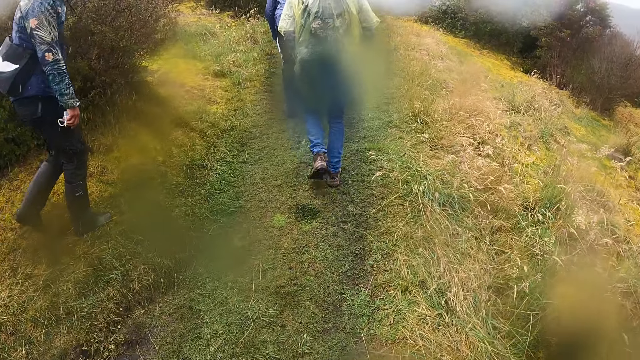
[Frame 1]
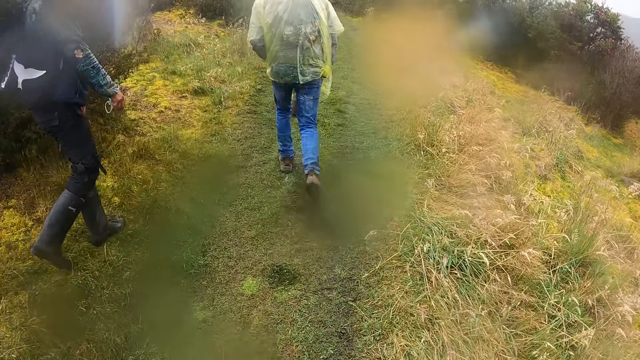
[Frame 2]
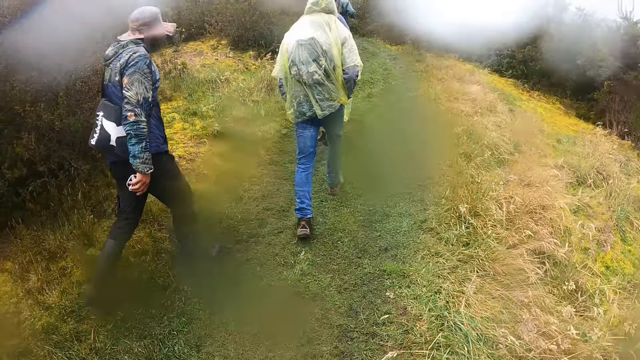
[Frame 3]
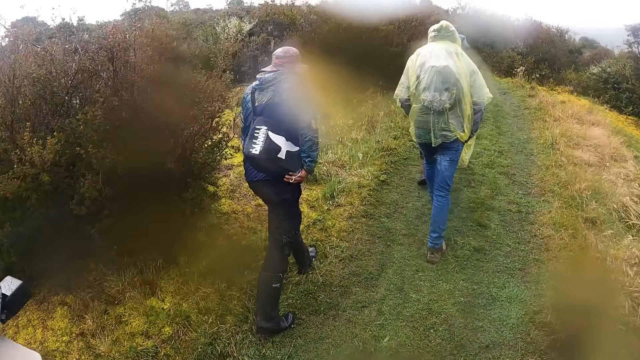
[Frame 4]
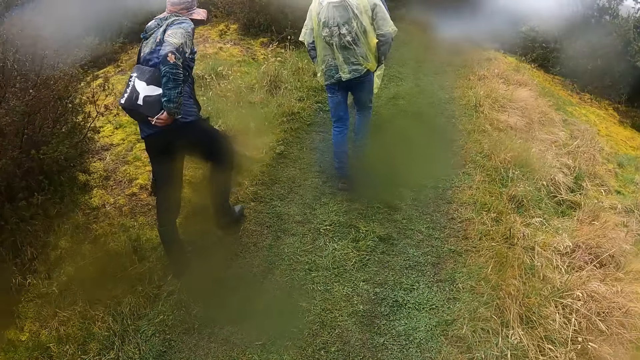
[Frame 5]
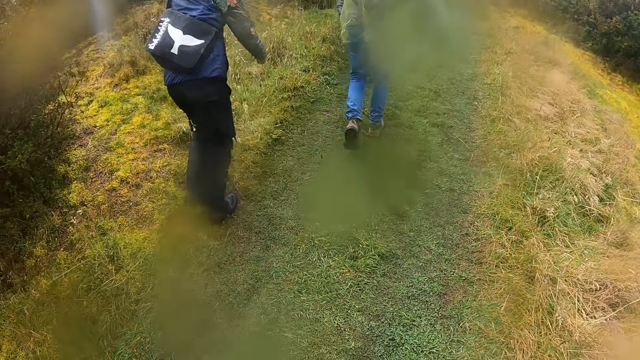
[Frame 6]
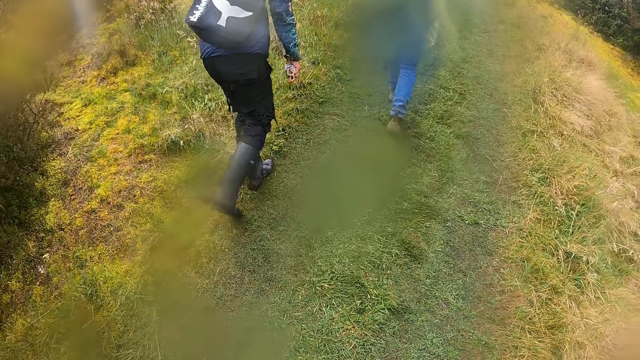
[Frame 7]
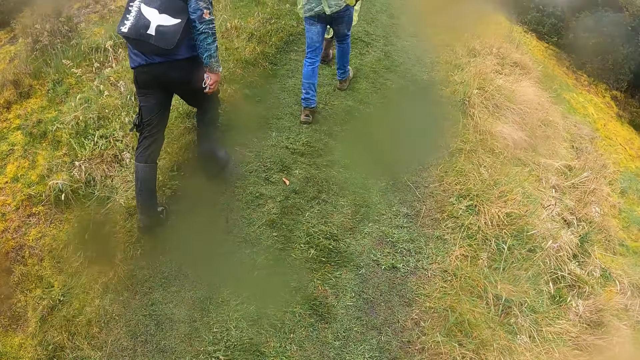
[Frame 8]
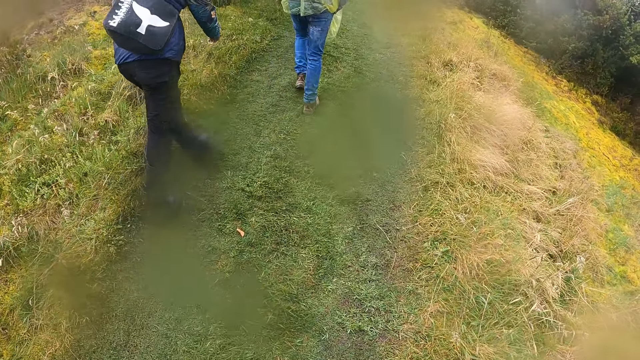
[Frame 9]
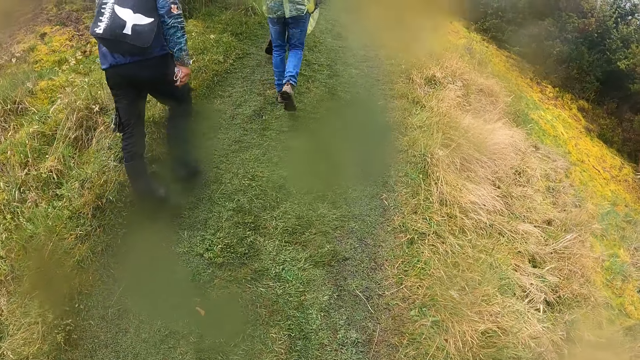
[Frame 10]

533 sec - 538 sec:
The camera wearer walks along the road.

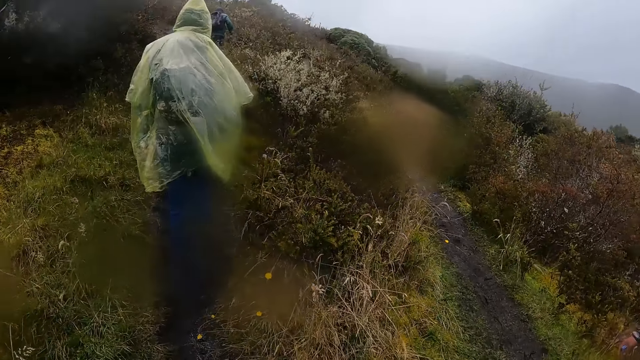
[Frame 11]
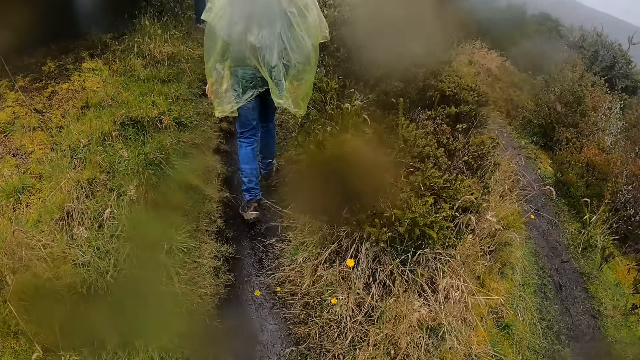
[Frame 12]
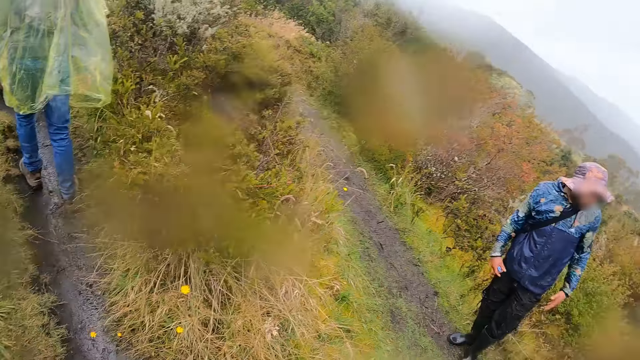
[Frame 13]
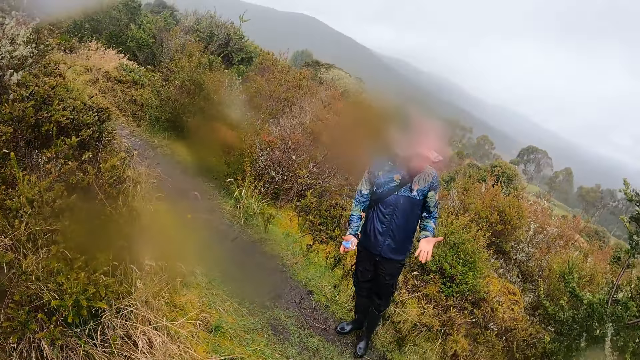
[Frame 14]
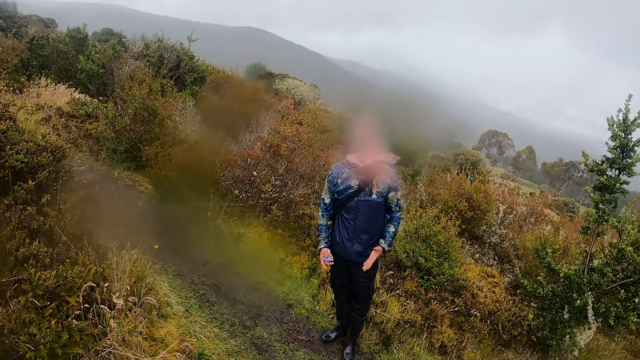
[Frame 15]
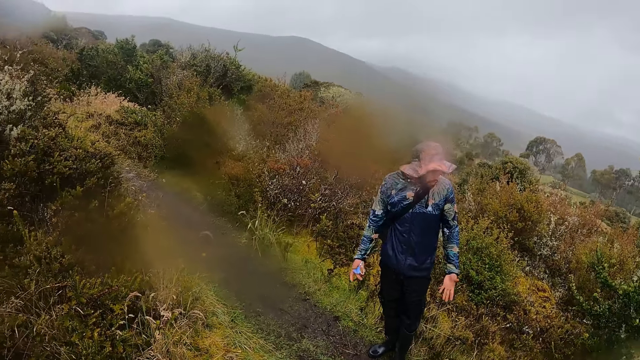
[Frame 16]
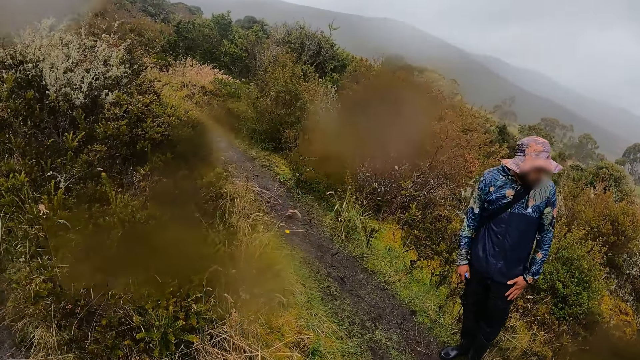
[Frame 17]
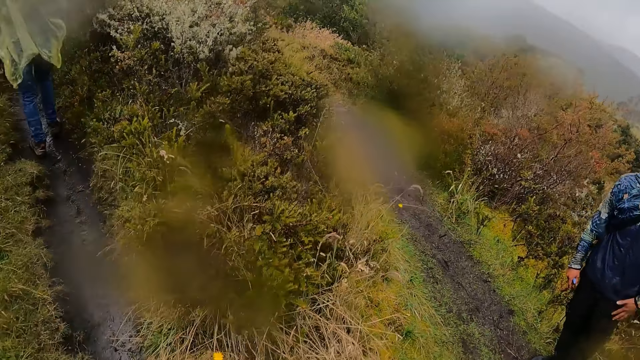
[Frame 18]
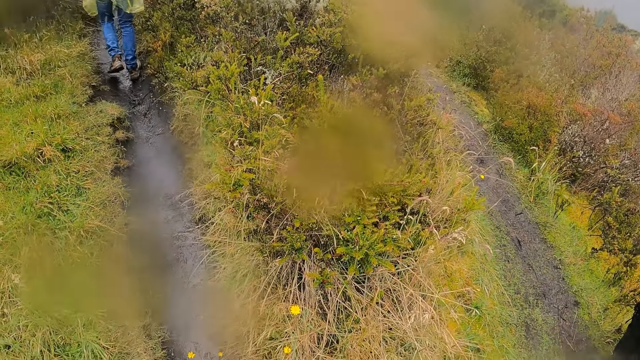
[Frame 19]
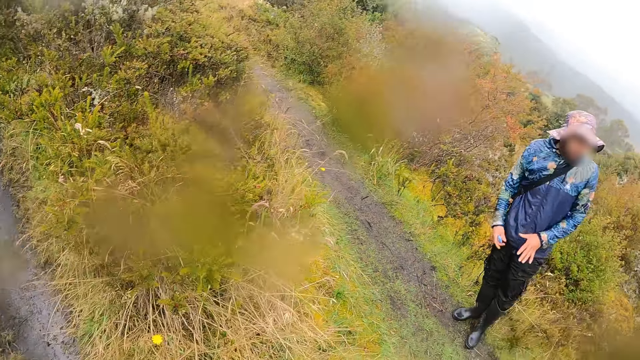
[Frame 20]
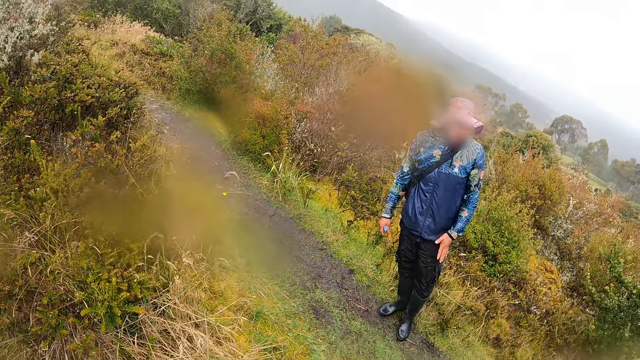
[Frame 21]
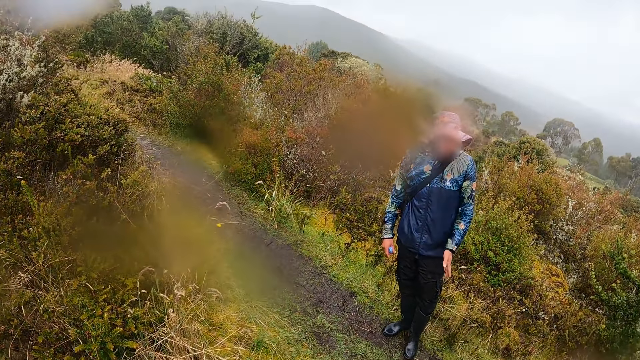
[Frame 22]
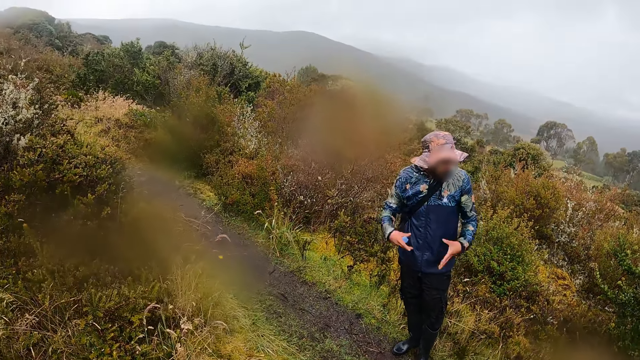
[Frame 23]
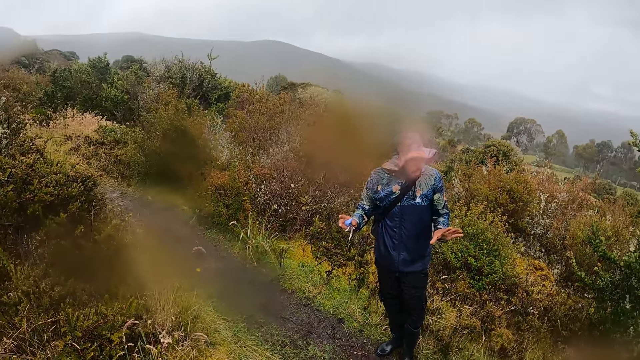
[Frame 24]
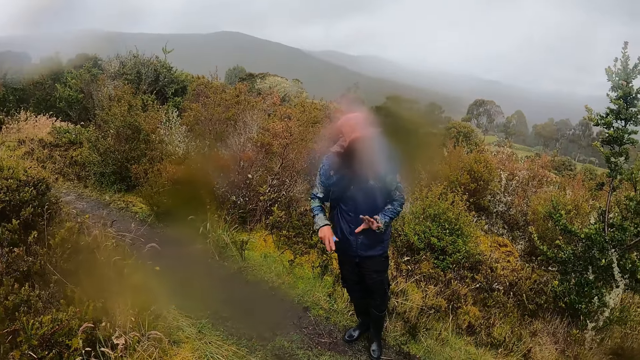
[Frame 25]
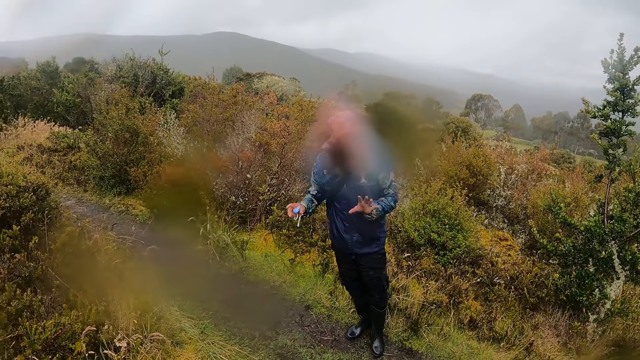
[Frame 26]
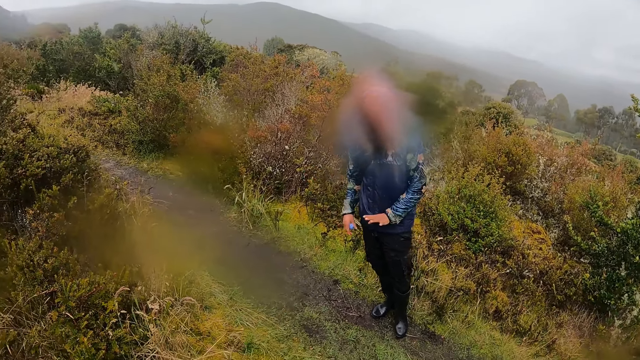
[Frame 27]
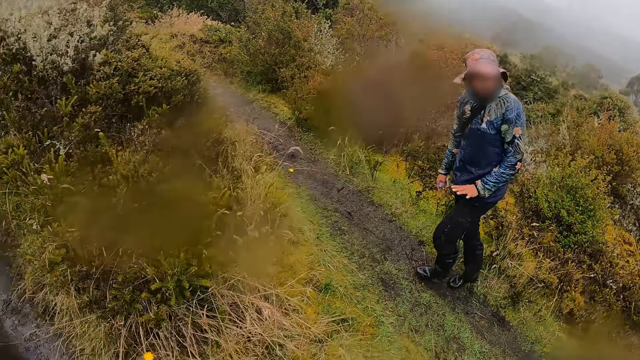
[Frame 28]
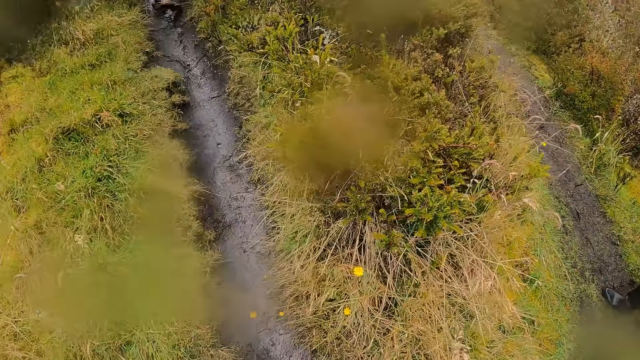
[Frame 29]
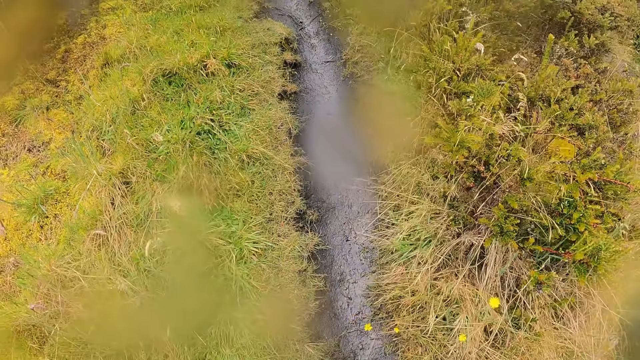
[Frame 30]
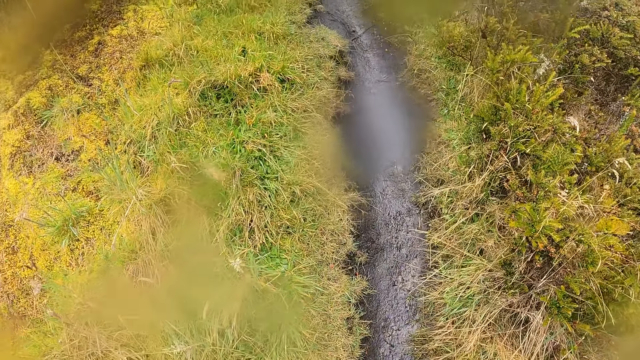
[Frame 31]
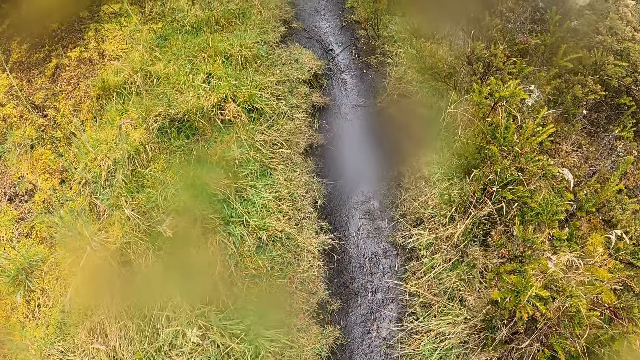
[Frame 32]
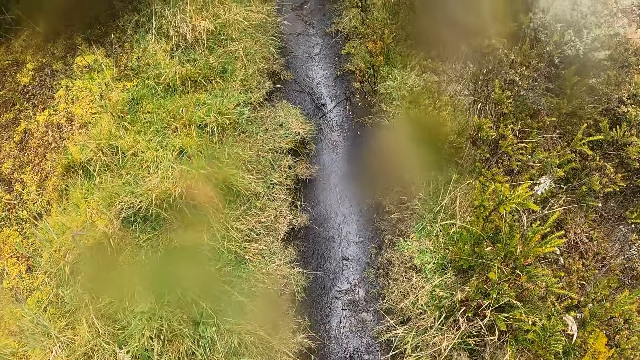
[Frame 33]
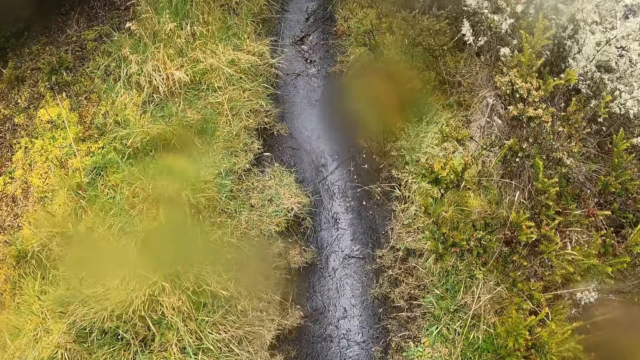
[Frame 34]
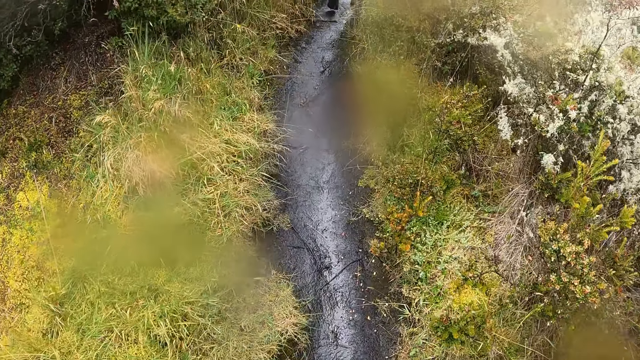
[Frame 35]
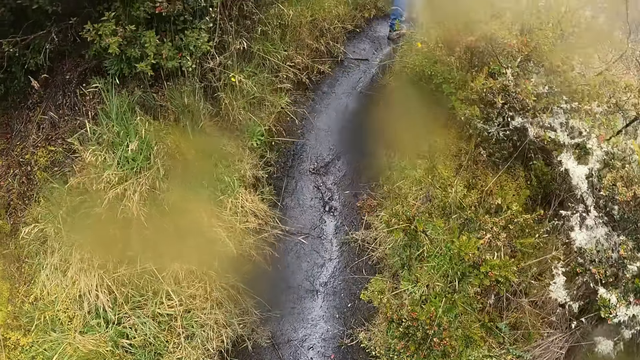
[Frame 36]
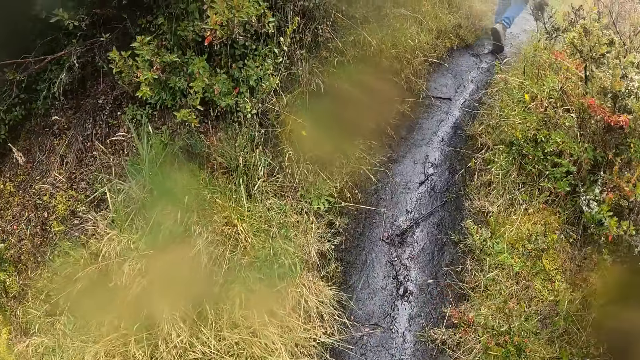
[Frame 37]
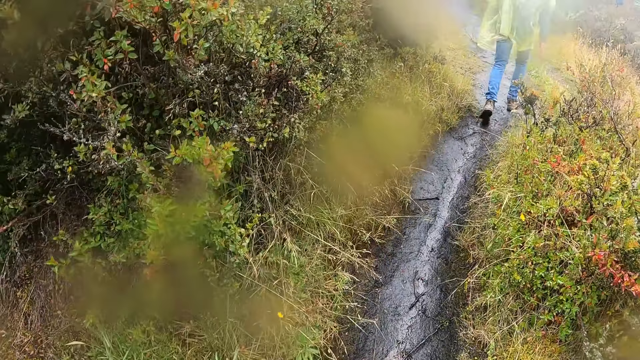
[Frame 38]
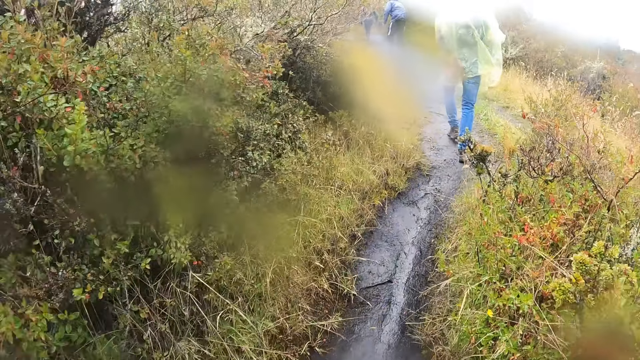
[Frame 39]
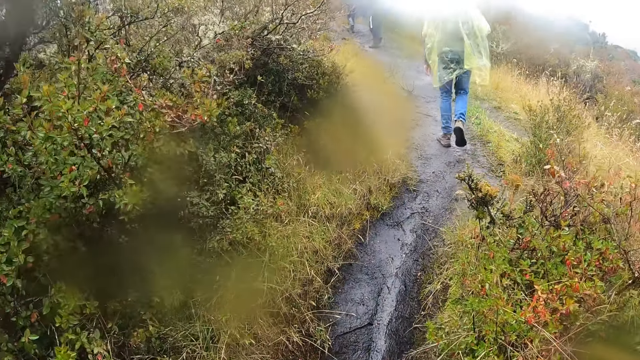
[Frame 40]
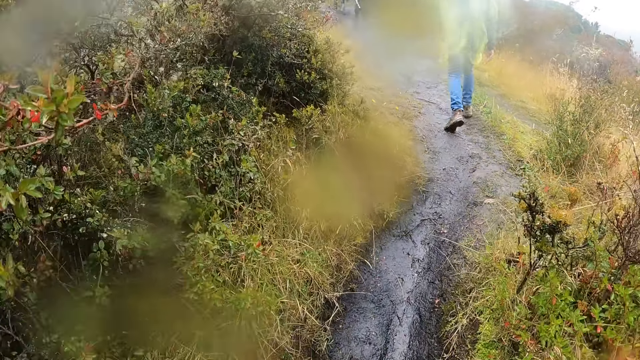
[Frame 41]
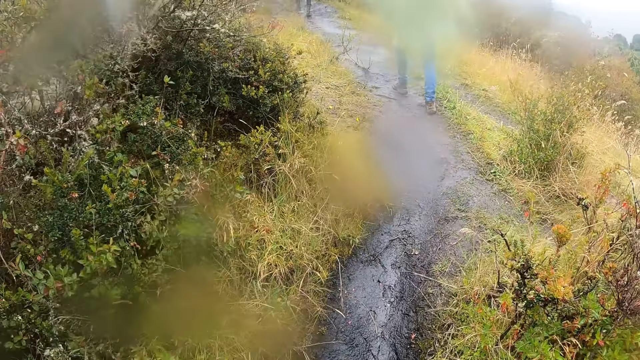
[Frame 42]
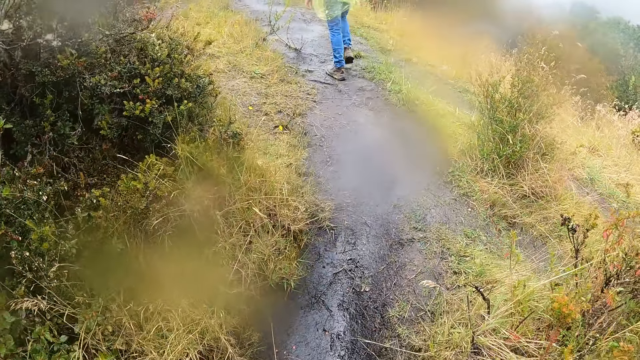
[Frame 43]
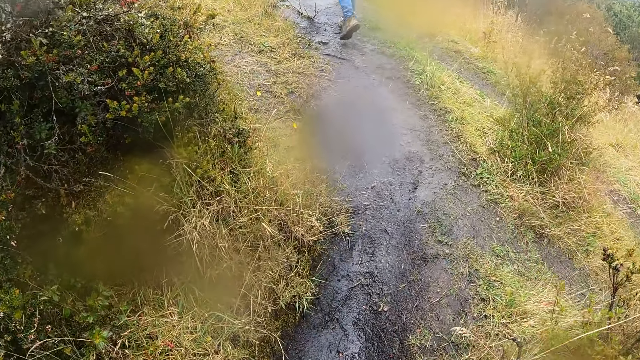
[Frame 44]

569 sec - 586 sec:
A man interacts with the camera wearer. The camera wearer looks around. They walk on the road with the man.
